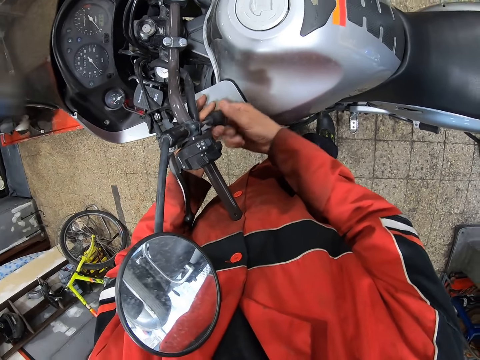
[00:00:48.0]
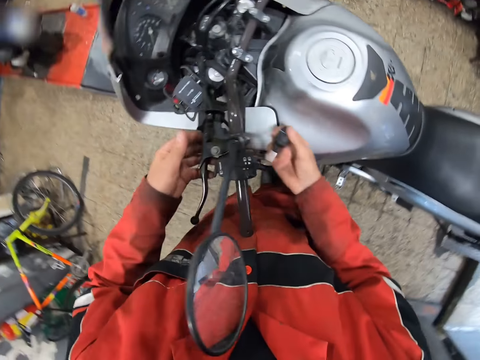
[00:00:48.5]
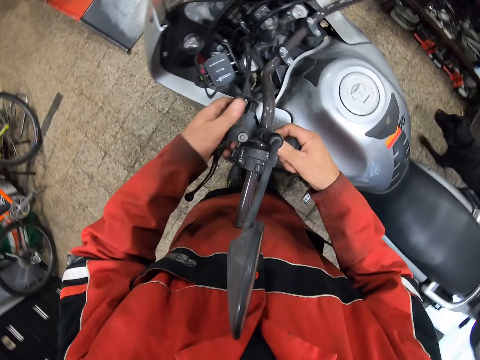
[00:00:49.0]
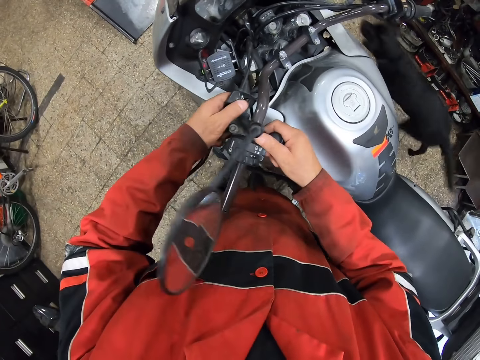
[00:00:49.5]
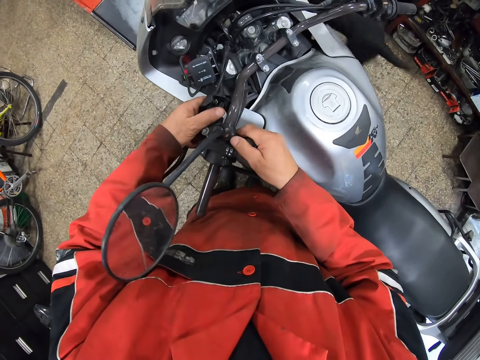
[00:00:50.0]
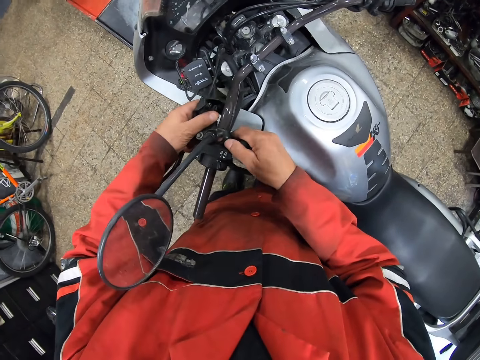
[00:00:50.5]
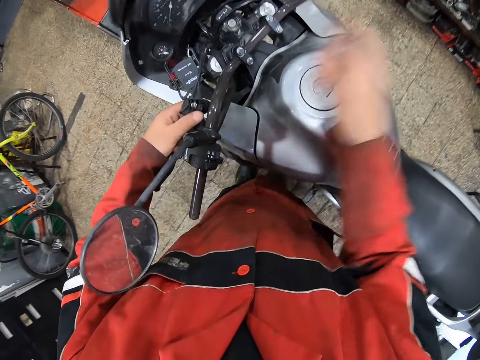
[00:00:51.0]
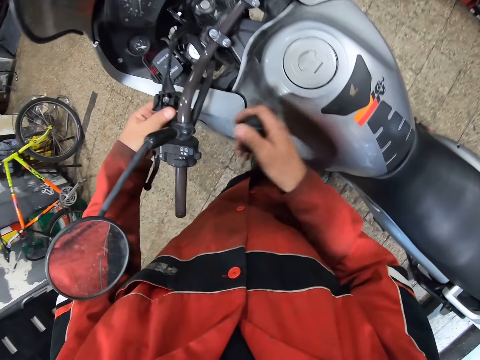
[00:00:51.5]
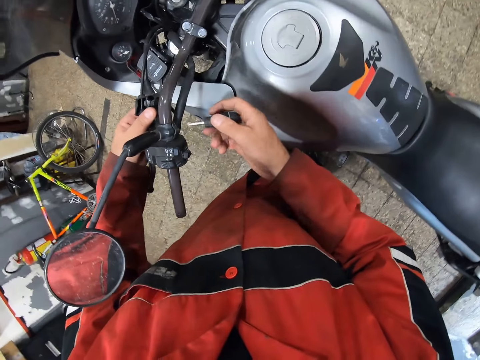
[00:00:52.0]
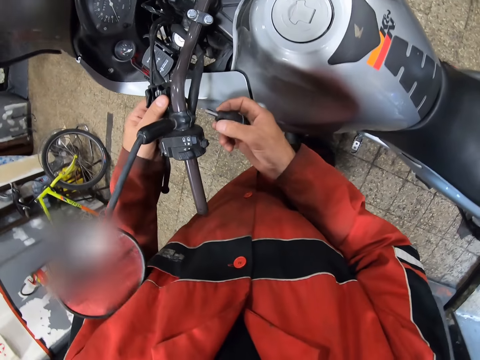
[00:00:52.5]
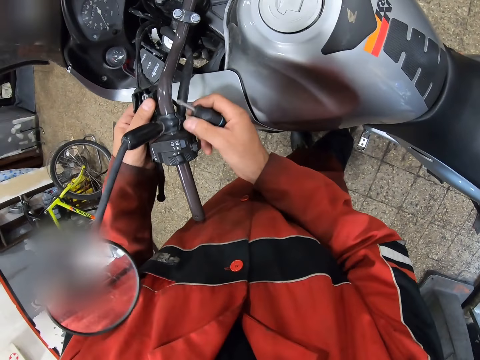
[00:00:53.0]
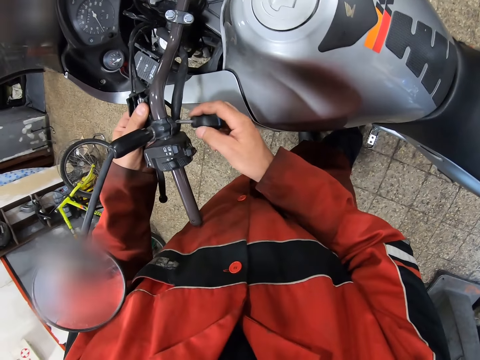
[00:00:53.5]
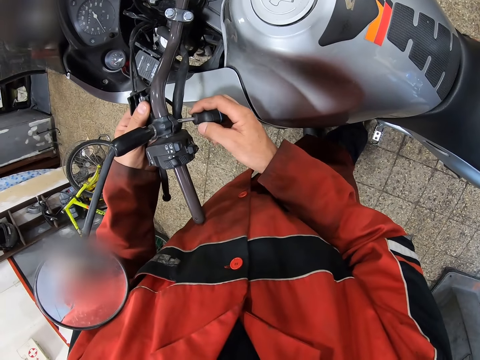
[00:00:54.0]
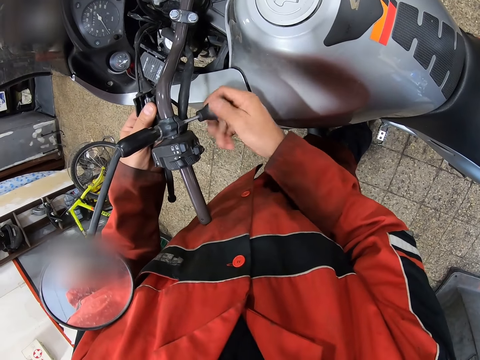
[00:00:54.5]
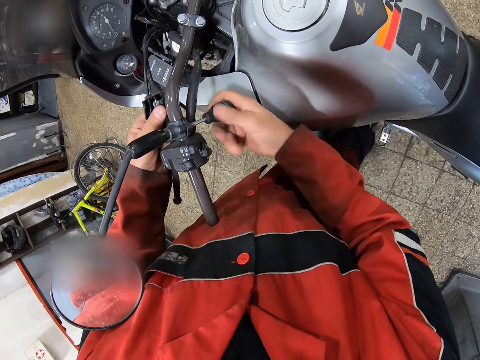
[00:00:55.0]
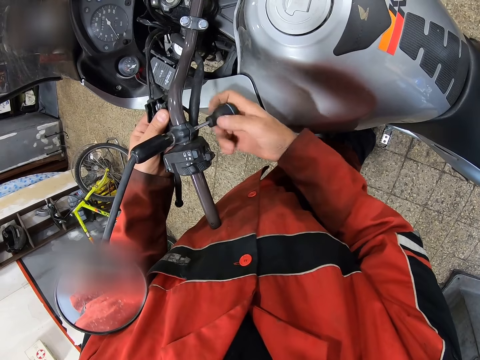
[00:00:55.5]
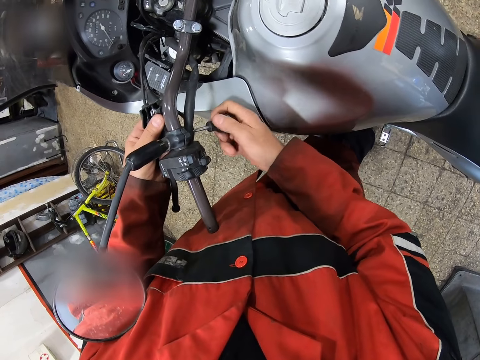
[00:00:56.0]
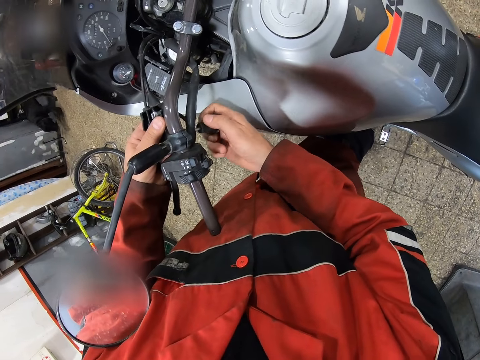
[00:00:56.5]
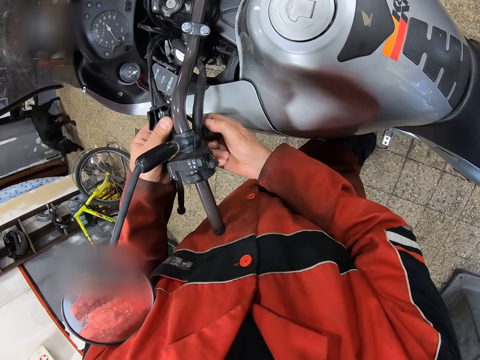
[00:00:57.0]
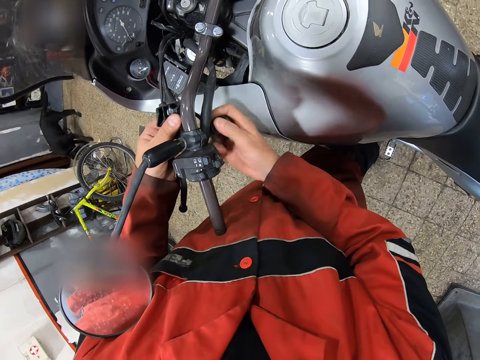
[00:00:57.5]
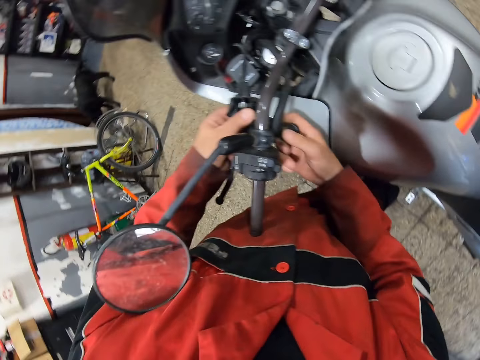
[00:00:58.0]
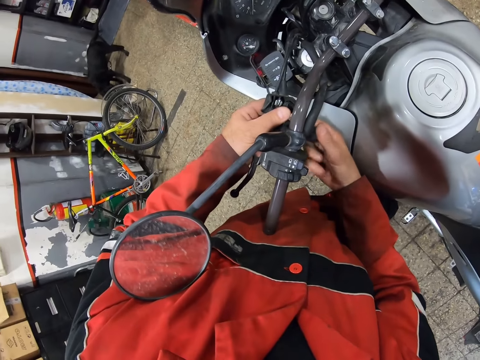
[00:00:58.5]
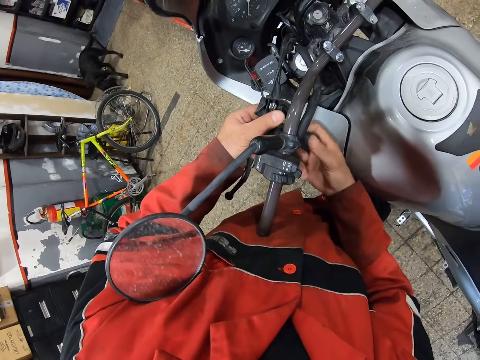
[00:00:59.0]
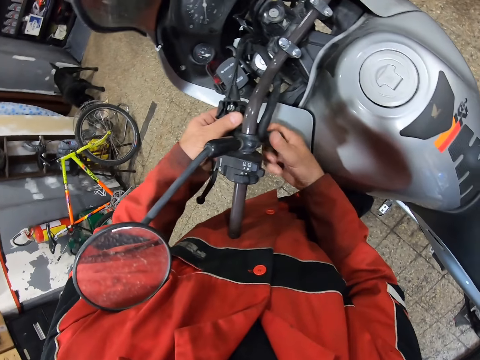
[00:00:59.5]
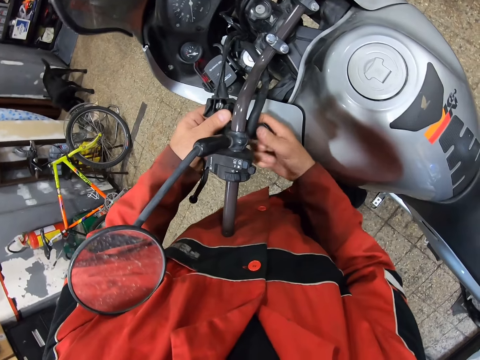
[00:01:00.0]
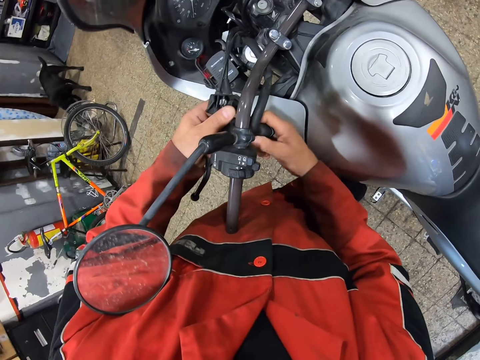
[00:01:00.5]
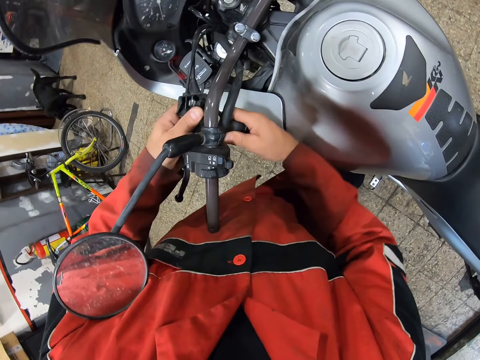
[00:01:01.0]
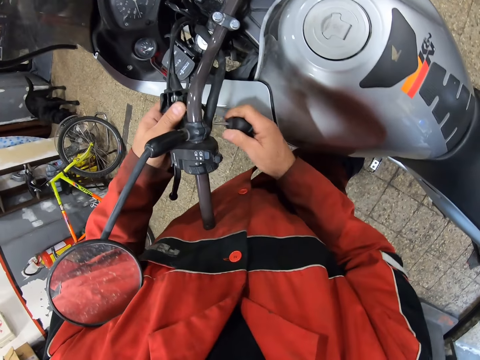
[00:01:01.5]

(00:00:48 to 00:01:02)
A dog walks past the camera wearer in the workshop. The camera wearer moves the hand. They tighten the windscreen.

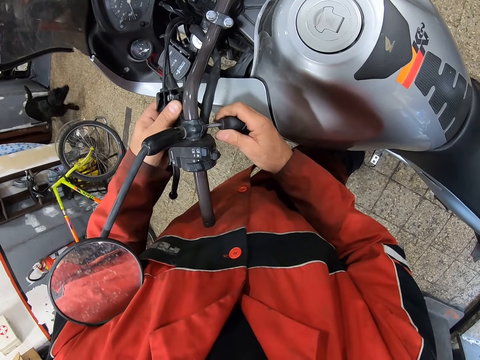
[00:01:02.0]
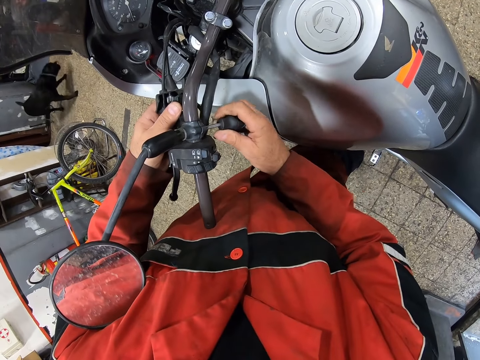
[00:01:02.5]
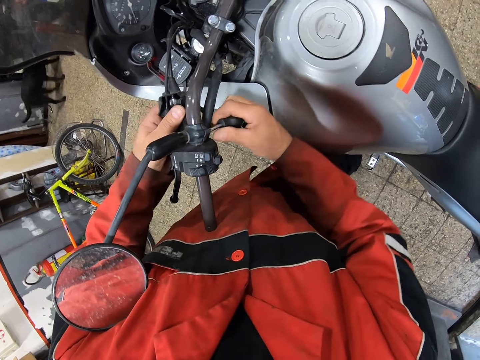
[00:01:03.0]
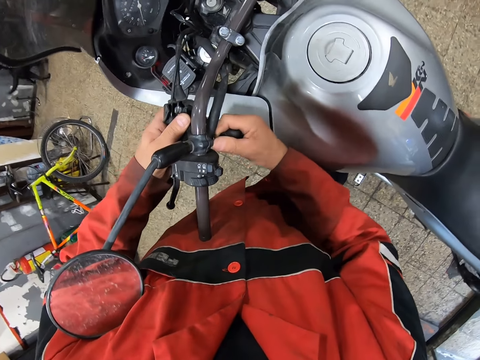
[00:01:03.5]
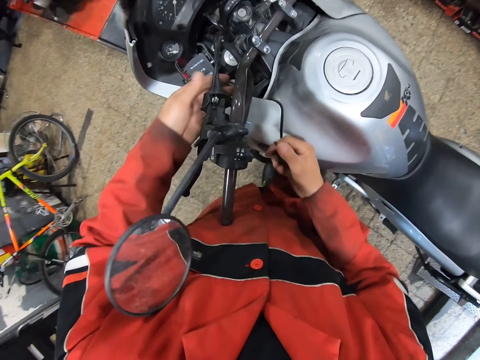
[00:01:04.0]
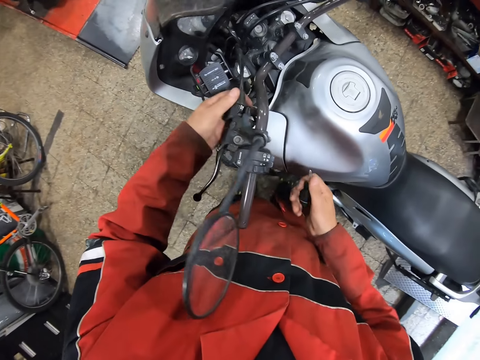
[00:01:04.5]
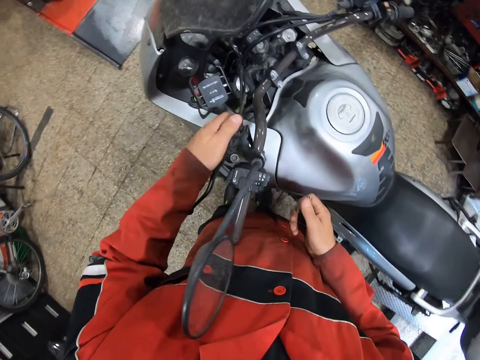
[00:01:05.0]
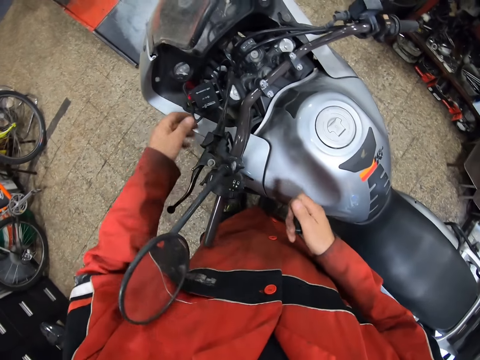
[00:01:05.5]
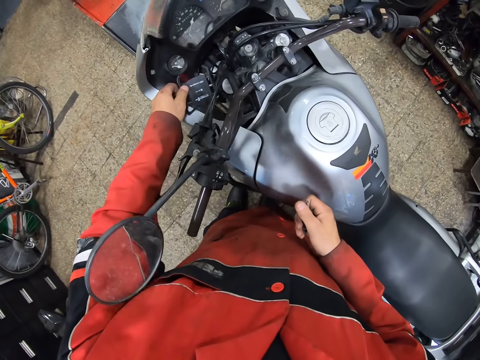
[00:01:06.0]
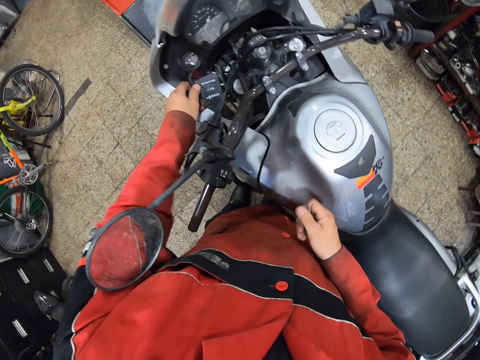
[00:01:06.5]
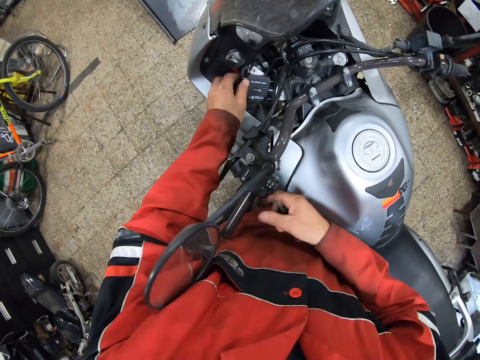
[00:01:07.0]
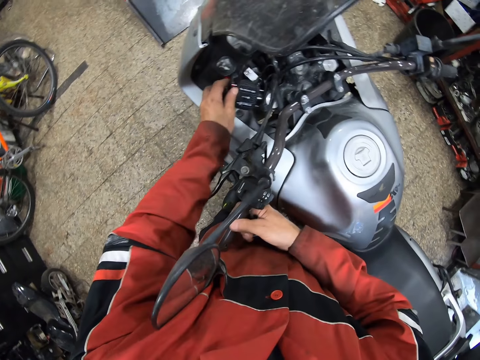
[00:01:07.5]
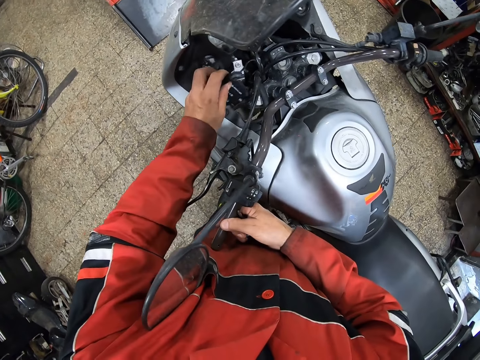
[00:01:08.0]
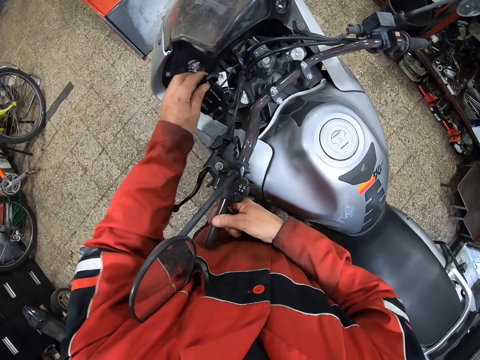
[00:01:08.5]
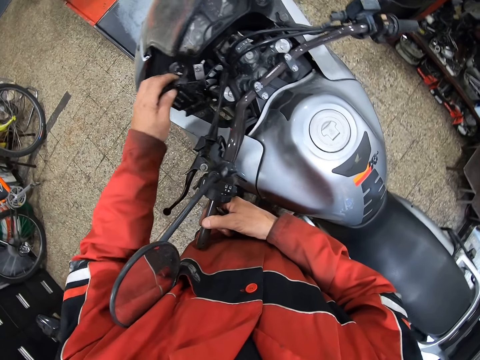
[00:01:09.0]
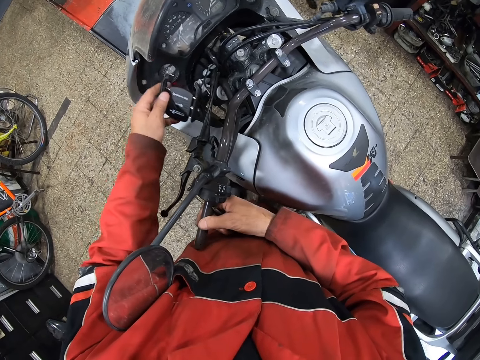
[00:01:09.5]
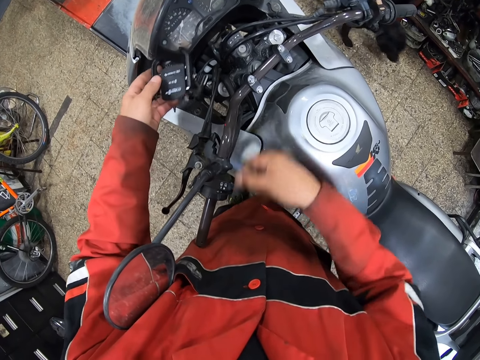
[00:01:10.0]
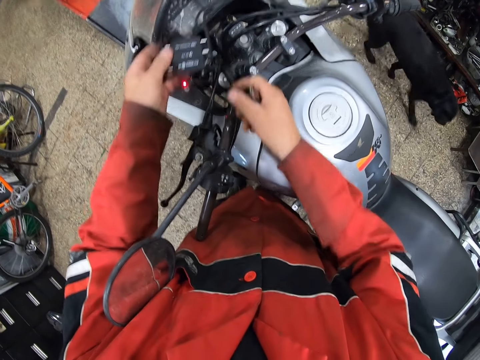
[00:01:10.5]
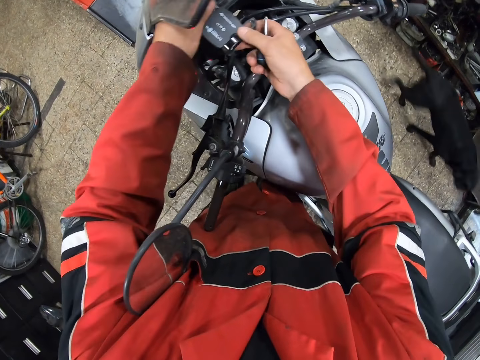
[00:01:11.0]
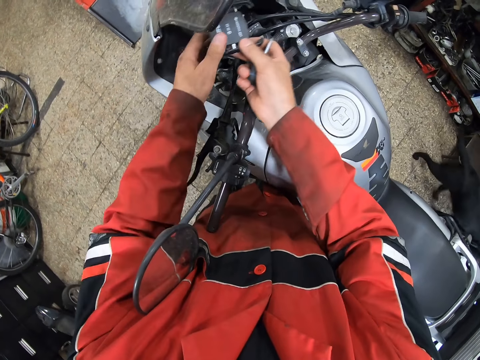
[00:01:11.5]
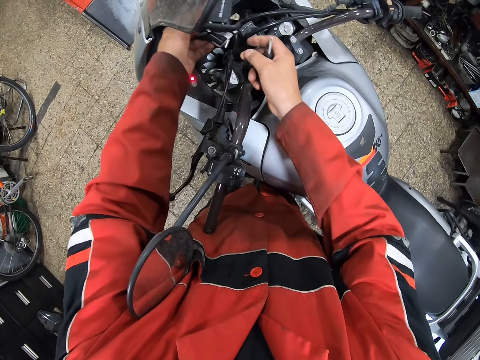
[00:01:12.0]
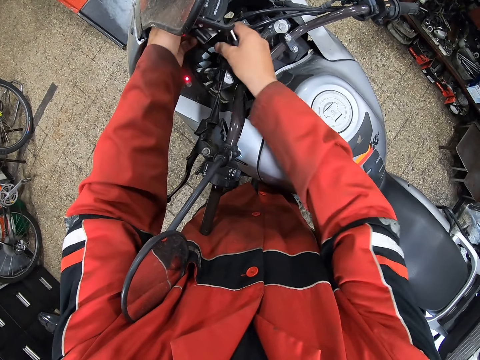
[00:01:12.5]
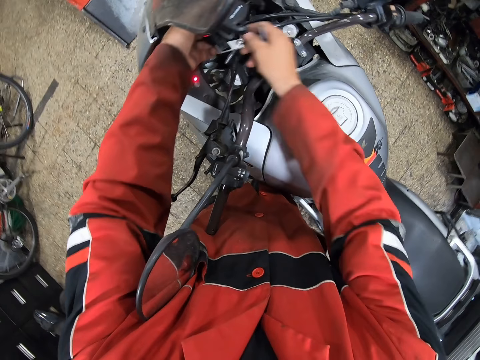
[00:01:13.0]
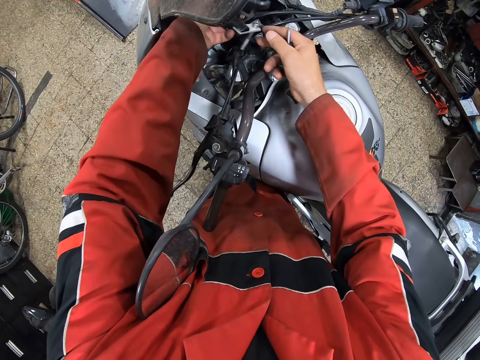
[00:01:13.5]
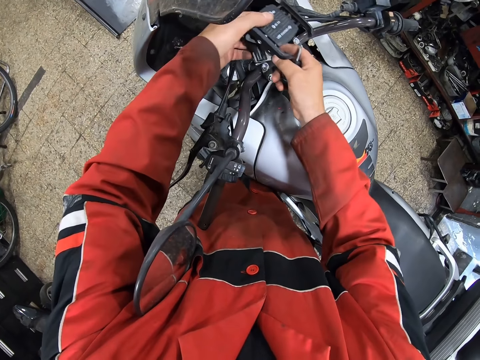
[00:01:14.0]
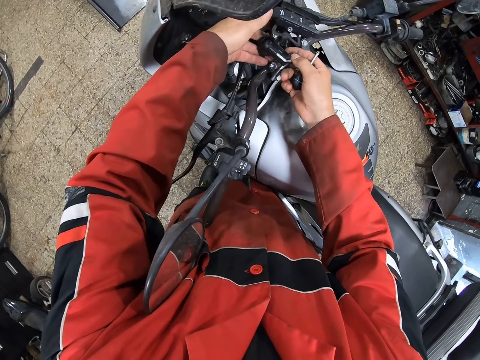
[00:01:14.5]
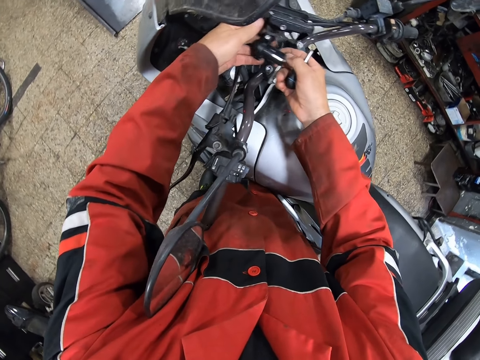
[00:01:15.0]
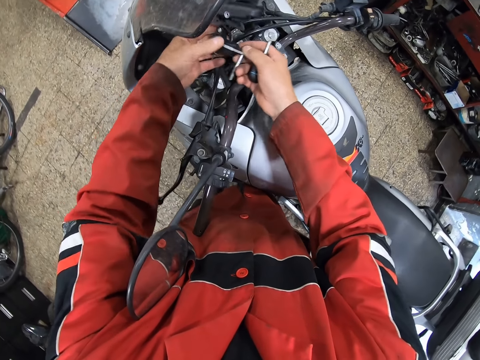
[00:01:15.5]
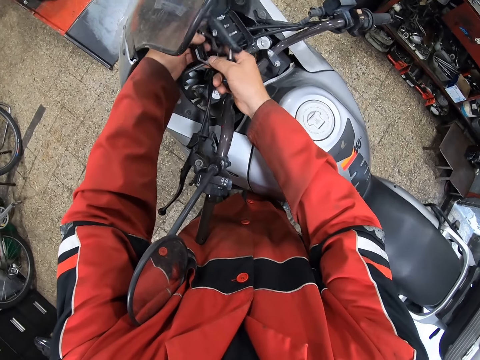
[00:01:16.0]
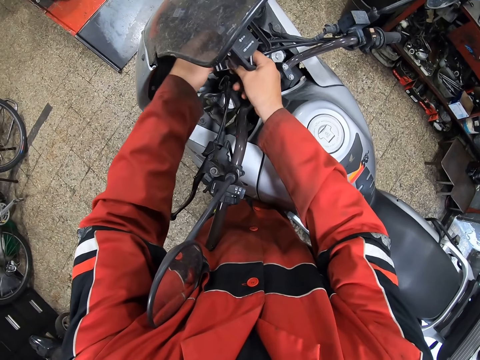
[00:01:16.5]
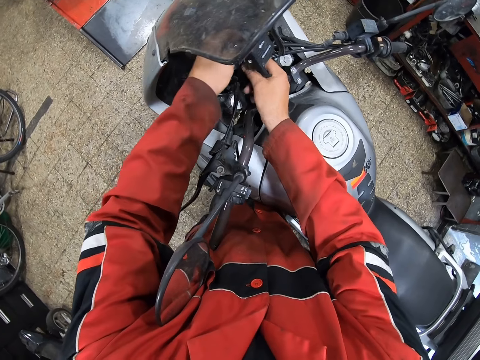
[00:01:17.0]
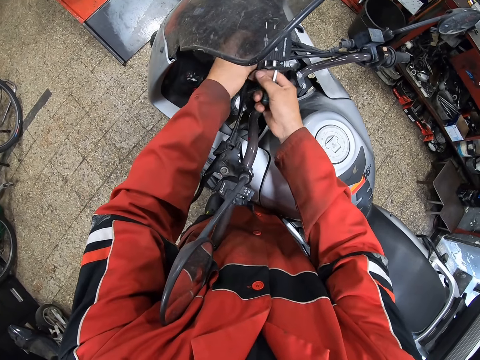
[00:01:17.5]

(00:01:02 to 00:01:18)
The camera wearer touches something. He pulls the bike brake rod with his left hand. He picks up a phone hanger on the bike with his left hand. He holds the bike steering with his right hand. He holds the phone hanger with both hands.
